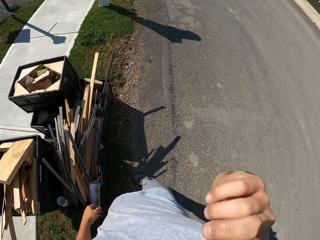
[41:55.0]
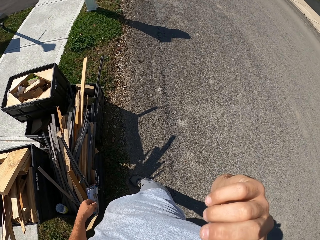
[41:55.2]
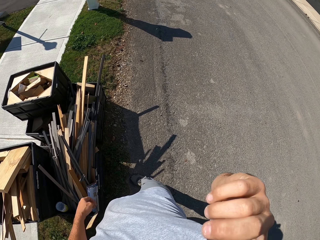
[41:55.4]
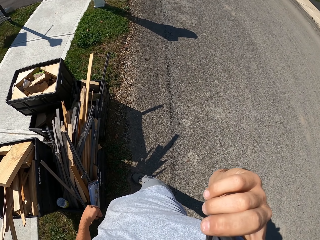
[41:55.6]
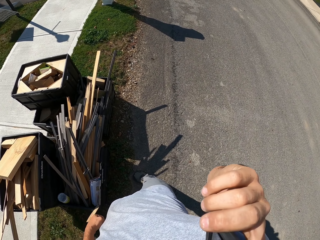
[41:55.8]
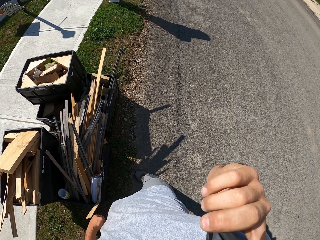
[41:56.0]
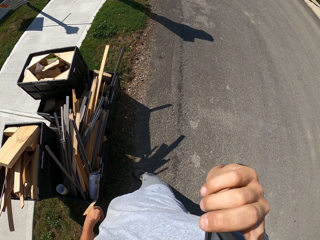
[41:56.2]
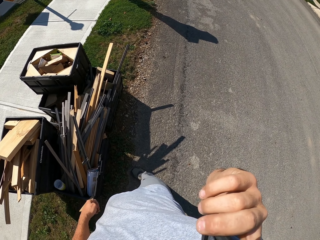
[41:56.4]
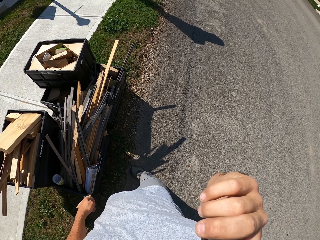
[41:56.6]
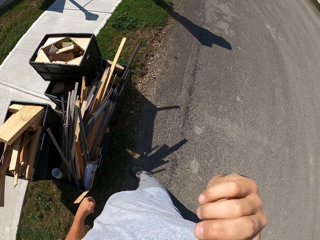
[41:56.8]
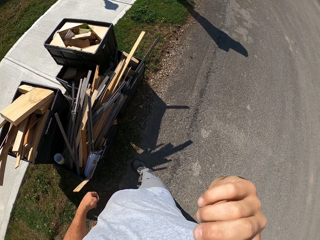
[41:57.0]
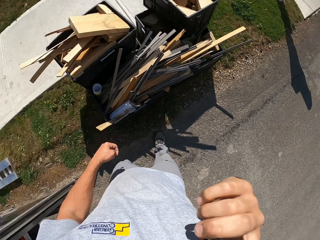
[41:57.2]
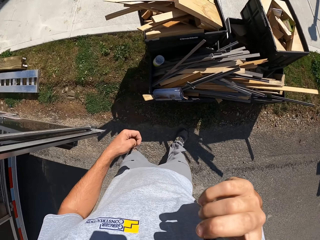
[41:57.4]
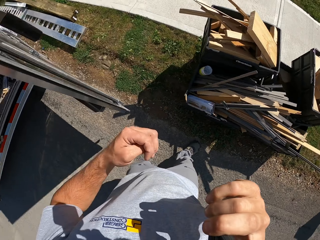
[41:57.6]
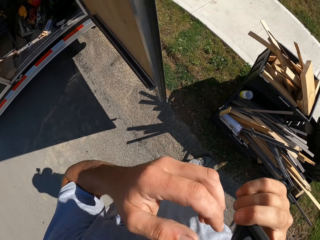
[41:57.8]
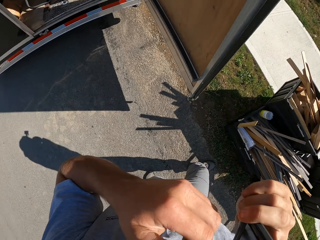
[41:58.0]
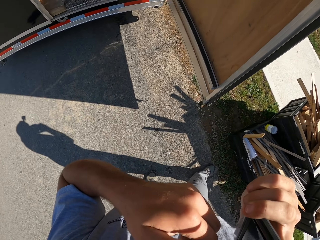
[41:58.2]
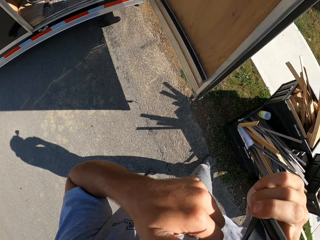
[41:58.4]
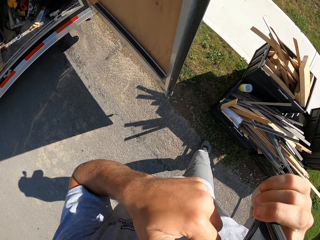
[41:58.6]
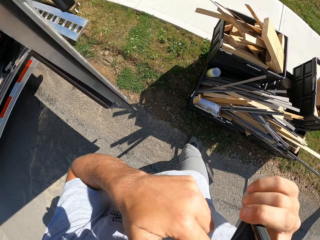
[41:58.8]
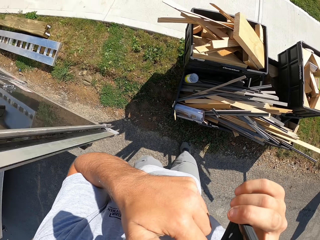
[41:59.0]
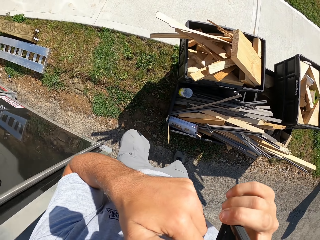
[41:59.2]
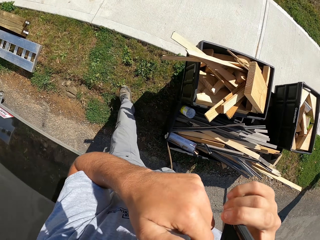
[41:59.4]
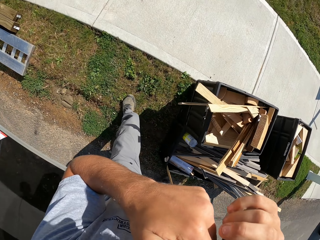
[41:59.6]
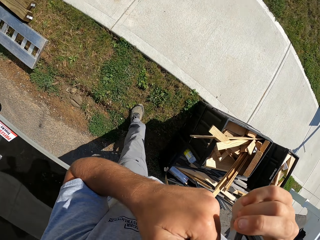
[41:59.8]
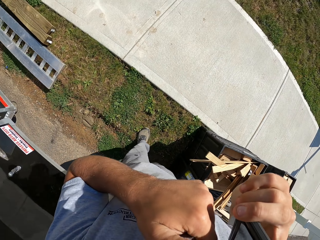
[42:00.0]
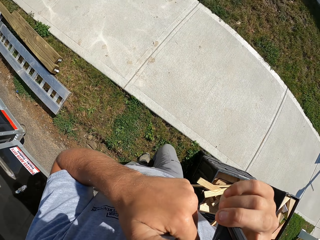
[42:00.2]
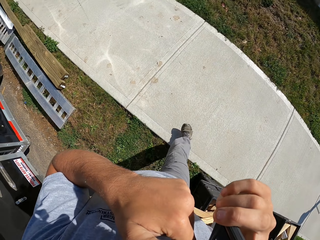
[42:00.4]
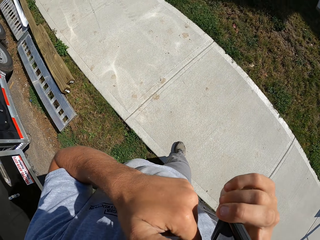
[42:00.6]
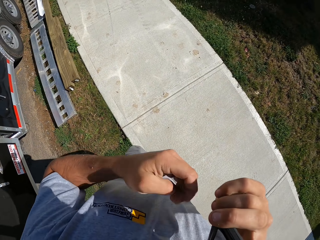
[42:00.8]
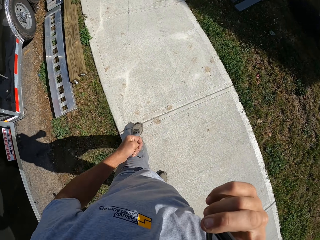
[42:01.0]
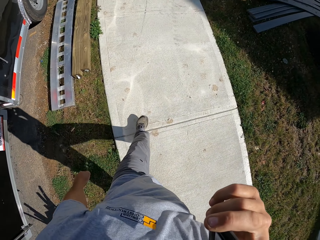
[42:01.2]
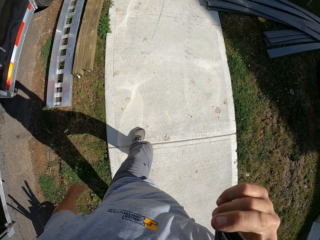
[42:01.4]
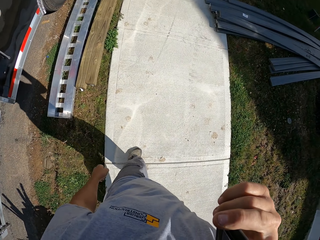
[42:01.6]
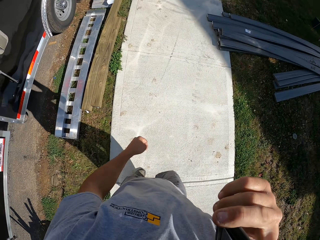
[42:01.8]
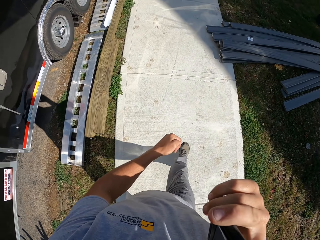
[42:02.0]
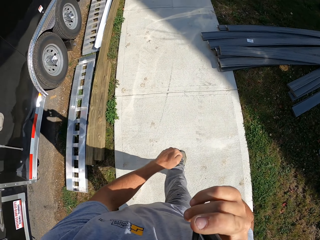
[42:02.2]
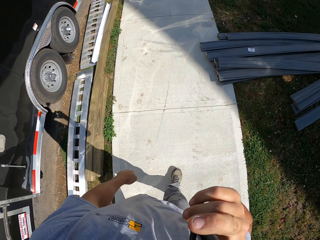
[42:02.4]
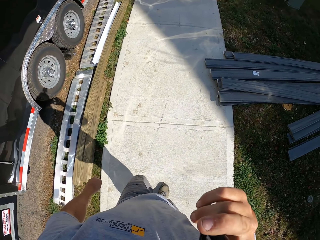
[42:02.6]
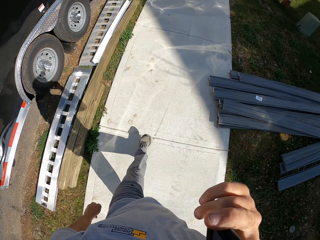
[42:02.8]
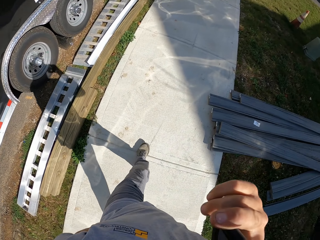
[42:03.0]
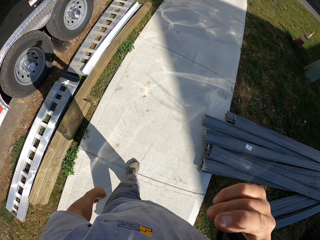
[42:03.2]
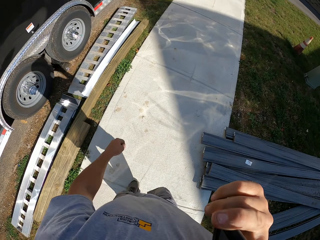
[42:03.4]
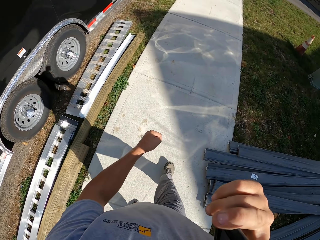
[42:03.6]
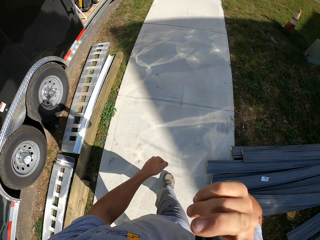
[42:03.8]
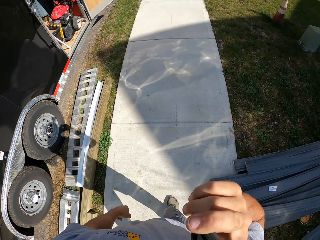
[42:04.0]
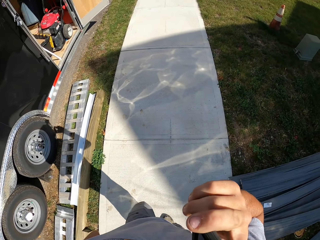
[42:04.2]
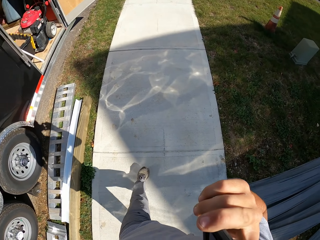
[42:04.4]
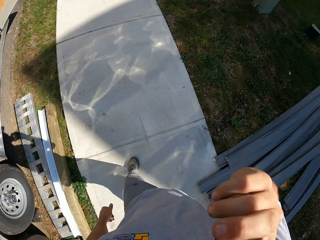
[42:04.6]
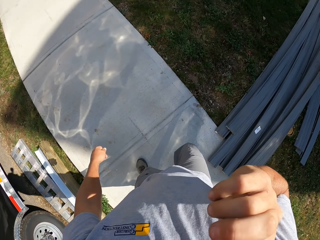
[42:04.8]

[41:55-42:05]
The camera wearer stands for a while. They touch the face area. They walk away.

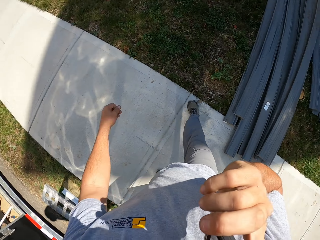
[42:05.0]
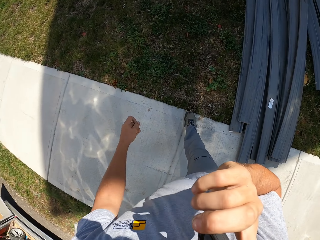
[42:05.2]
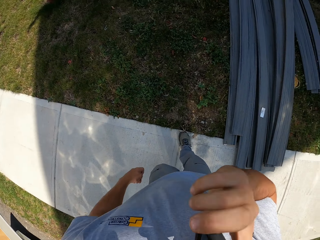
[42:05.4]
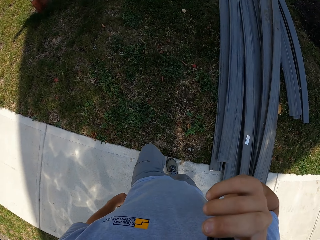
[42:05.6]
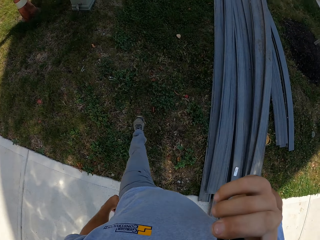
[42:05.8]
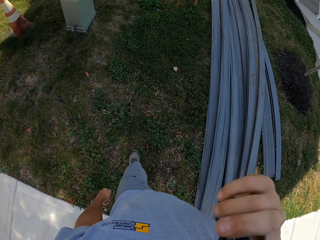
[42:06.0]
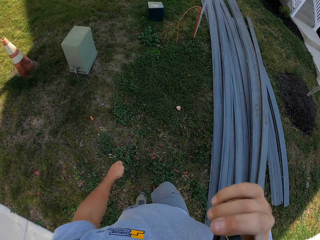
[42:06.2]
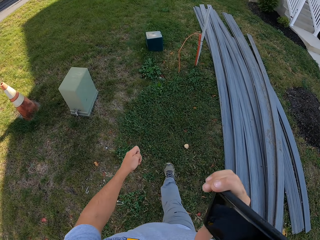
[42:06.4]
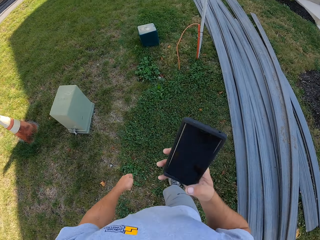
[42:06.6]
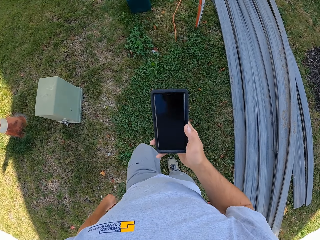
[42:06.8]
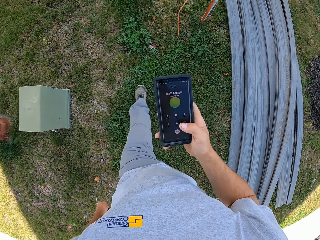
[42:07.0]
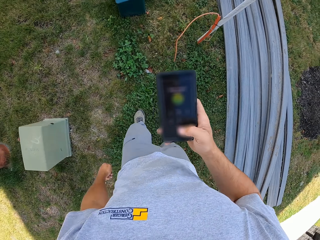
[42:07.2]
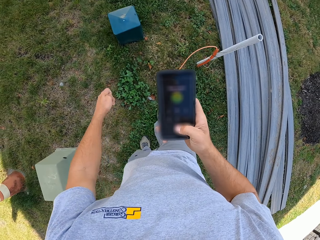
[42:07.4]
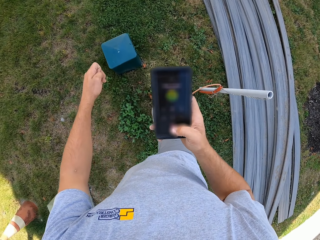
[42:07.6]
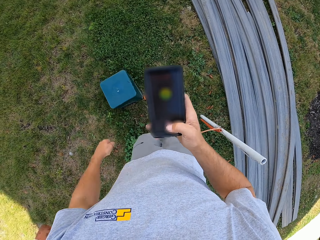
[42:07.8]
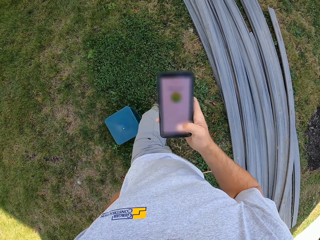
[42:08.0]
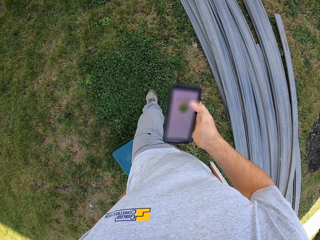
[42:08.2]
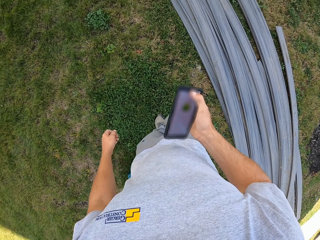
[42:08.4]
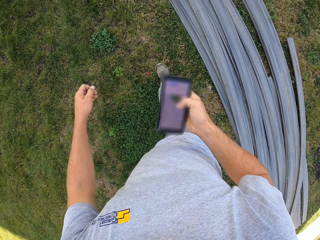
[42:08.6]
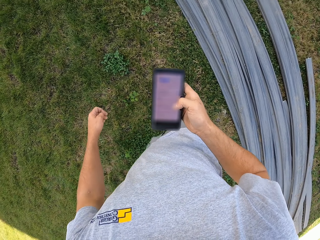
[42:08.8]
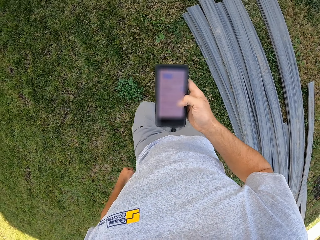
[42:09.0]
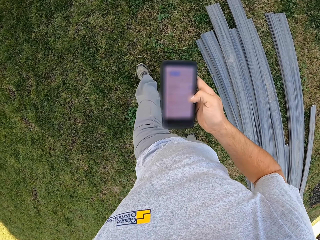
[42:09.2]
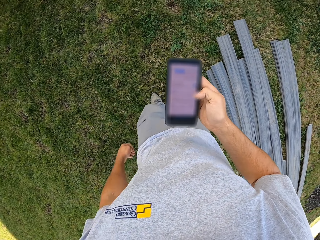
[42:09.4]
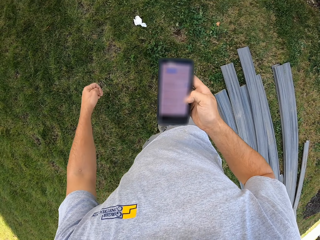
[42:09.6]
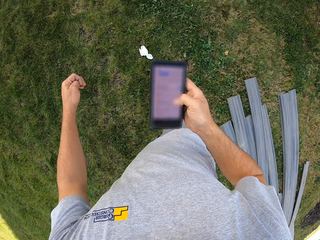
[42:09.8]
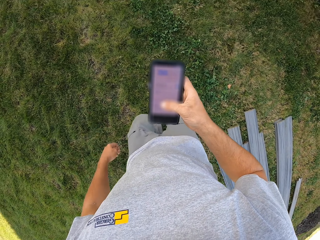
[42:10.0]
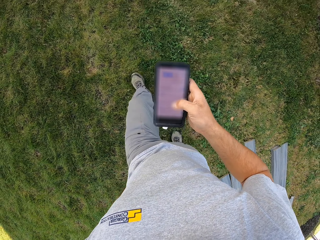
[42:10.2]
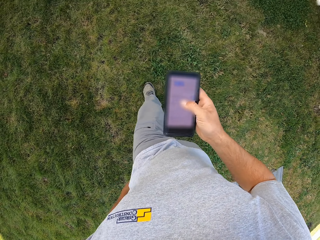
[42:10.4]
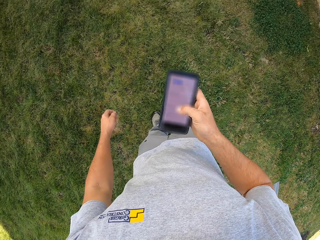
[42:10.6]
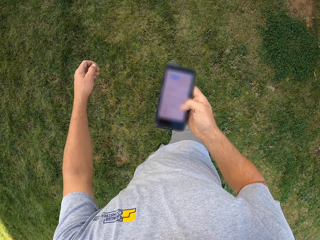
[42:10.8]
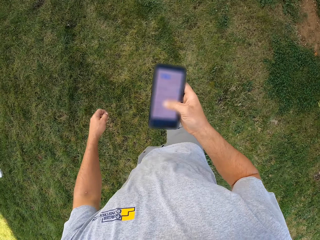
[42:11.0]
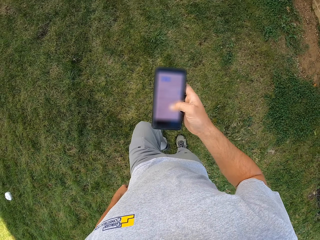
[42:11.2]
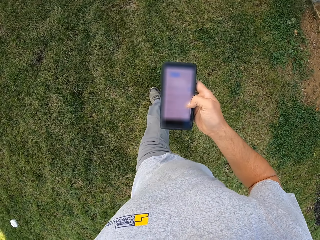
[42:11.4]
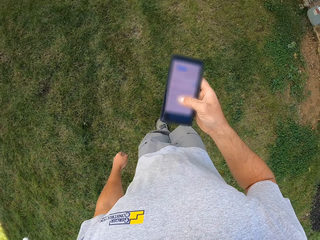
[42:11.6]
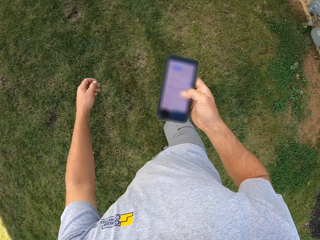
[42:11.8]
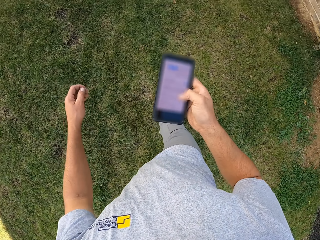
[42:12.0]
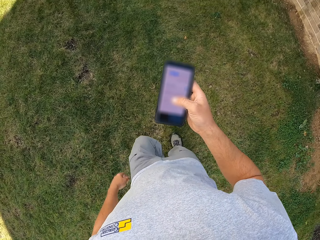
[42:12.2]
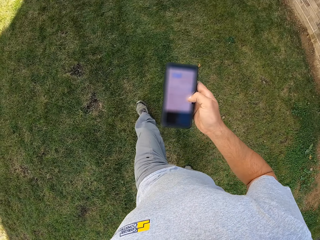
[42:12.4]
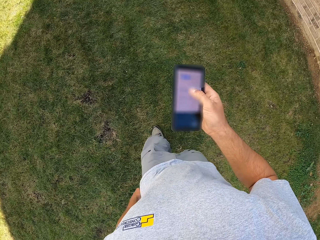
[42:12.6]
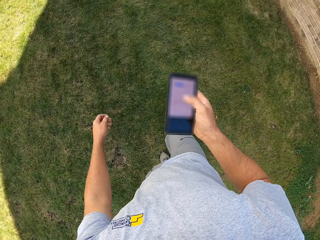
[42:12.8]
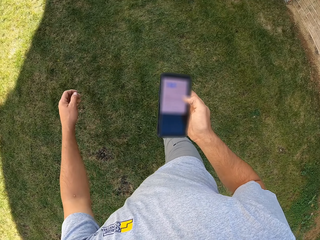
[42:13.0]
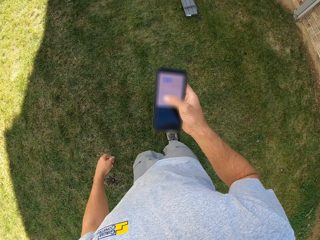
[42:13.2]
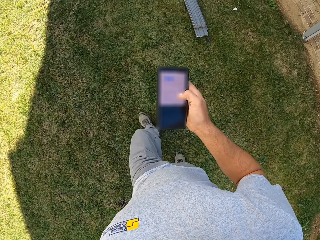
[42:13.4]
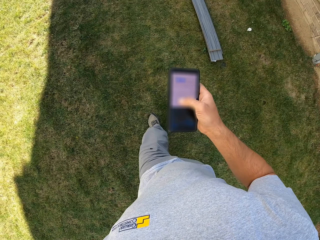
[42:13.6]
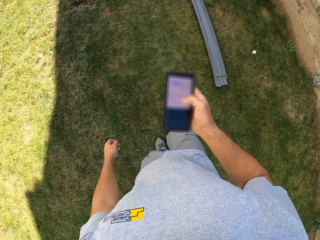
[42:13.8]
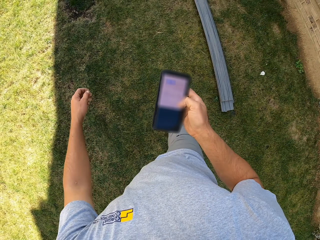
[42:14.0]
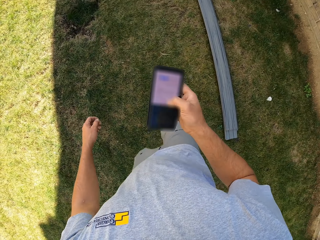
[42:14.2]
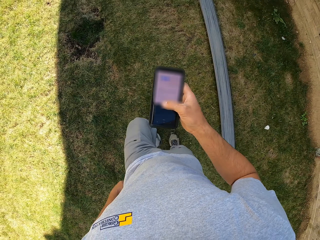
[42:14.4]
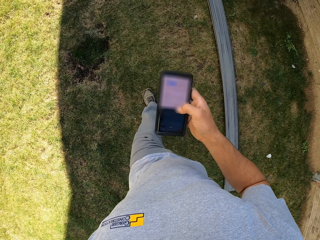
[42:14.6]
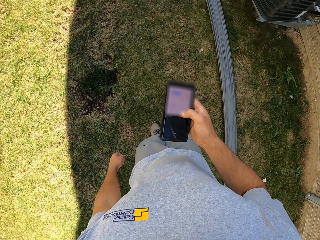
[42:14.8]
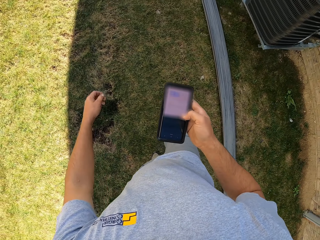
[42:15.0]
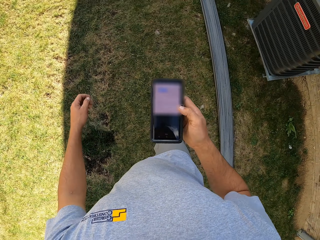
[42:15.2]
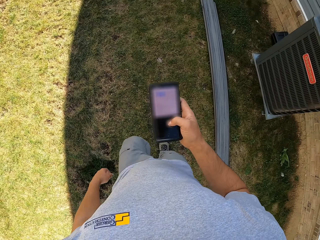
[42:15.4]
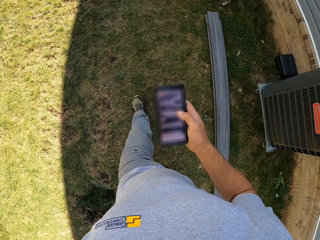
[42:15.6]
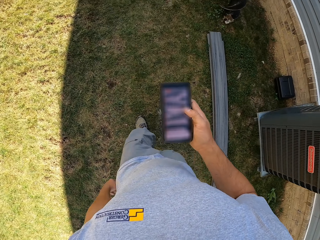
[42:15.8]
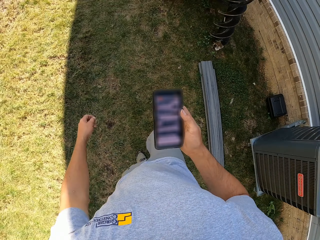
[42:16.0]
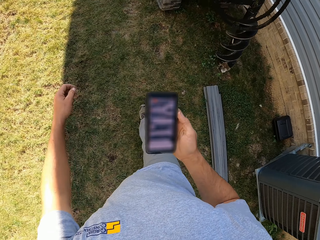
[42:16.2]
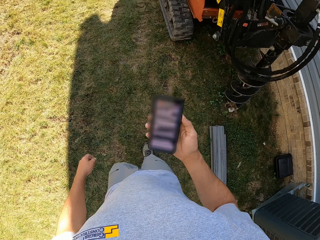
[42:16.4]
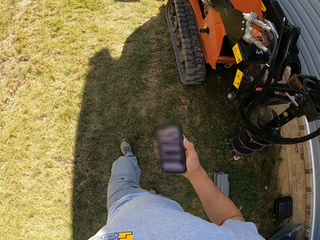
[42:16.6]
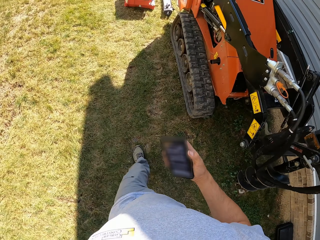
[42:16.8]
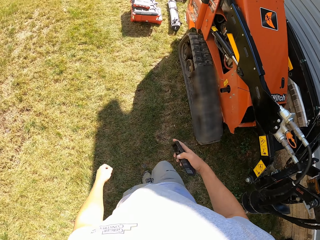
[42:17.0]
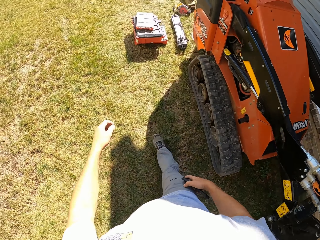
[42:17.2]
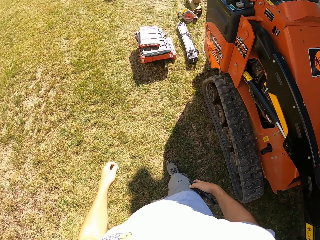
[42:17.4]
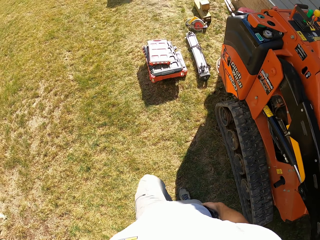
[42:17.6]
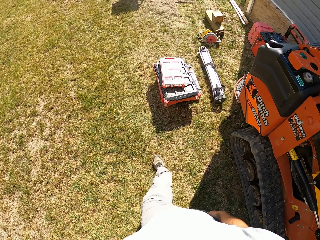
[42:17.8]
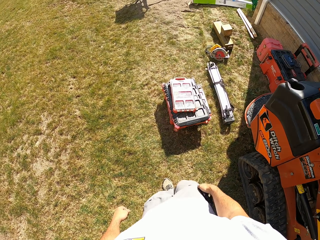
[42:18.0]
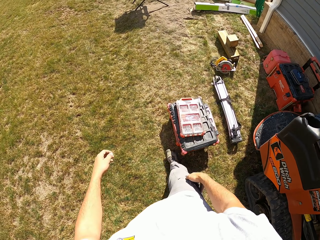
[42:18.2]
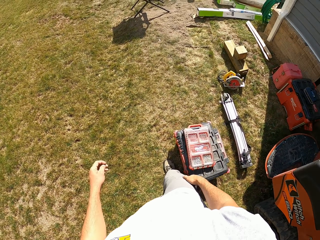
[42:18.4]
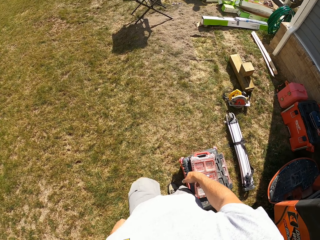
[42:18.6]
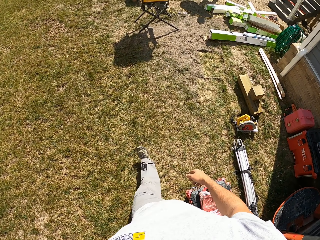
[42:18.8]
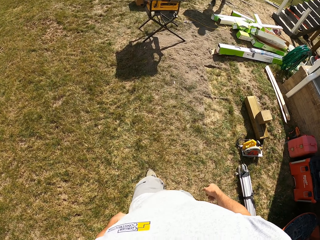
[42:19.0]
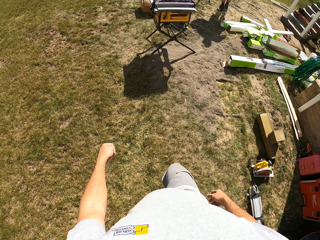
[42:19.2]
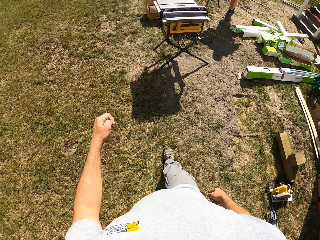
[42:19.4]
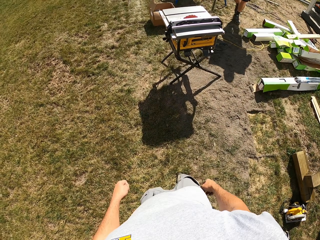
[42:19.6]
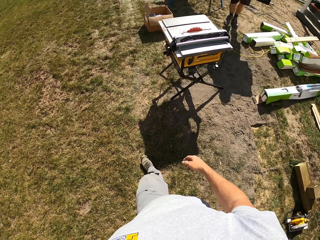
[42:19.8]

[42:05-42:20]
The camera wearer operates the phone. They put the phone in the pocket.
